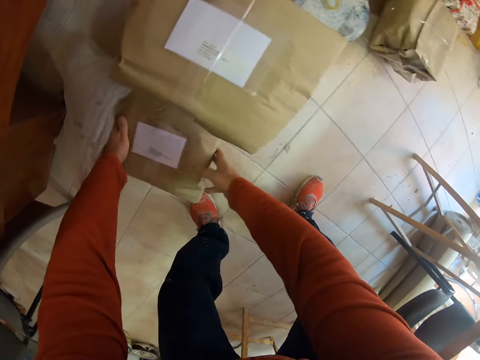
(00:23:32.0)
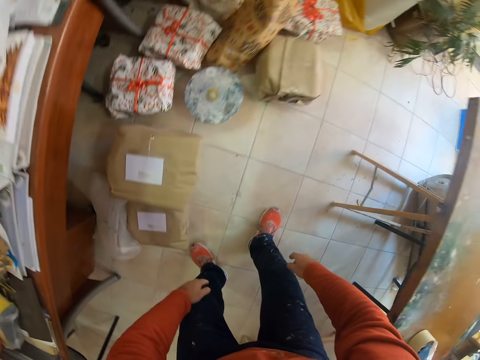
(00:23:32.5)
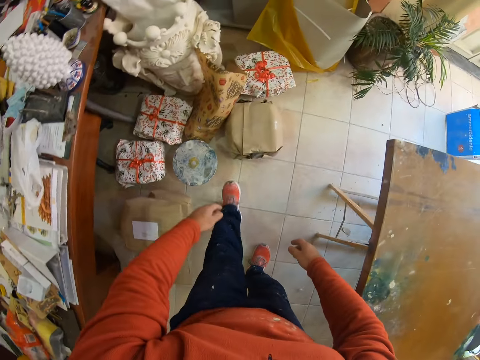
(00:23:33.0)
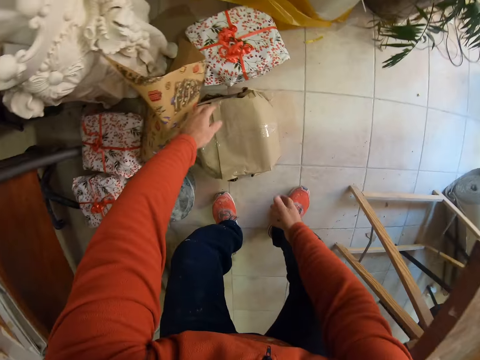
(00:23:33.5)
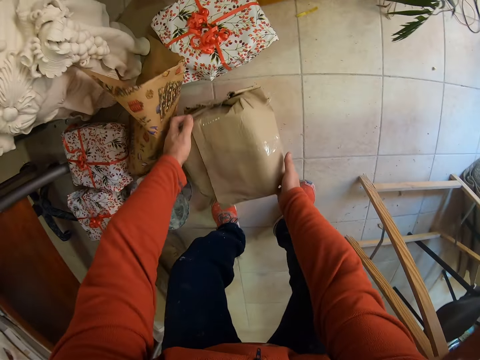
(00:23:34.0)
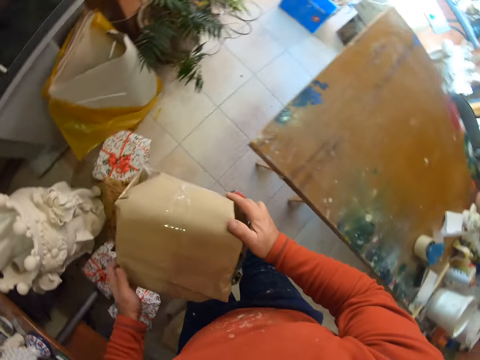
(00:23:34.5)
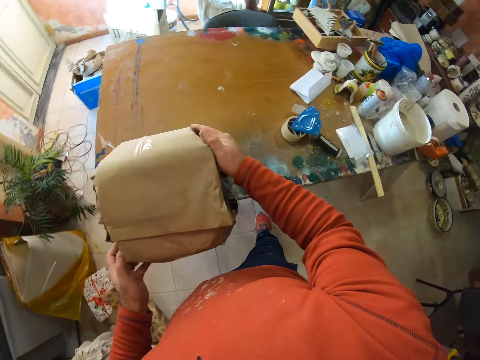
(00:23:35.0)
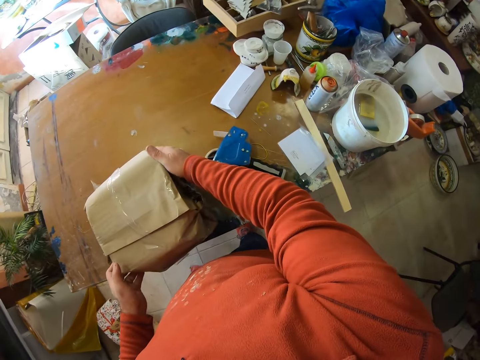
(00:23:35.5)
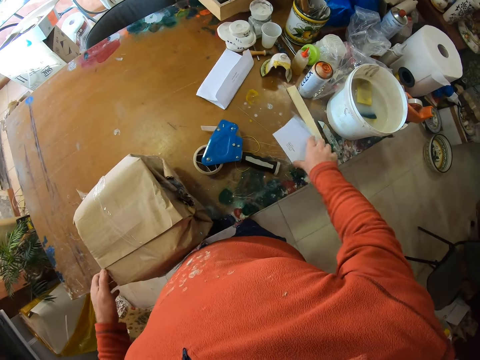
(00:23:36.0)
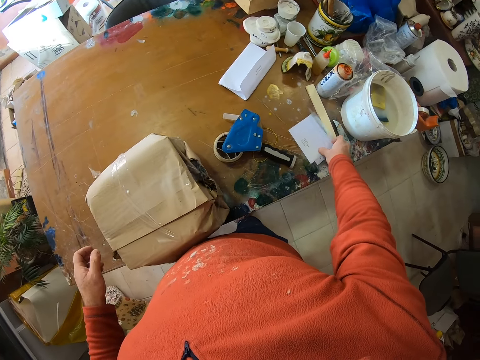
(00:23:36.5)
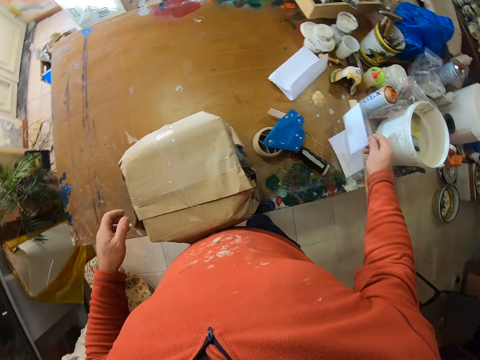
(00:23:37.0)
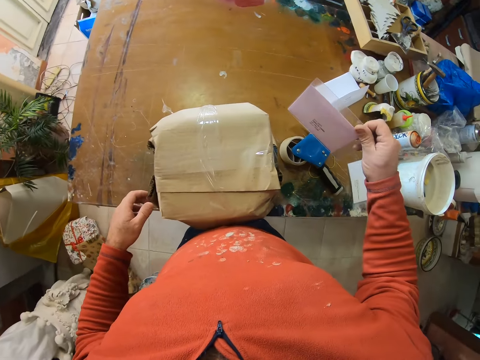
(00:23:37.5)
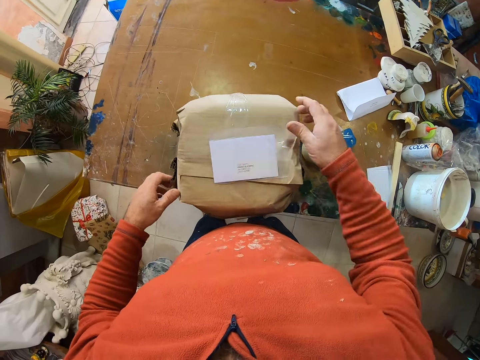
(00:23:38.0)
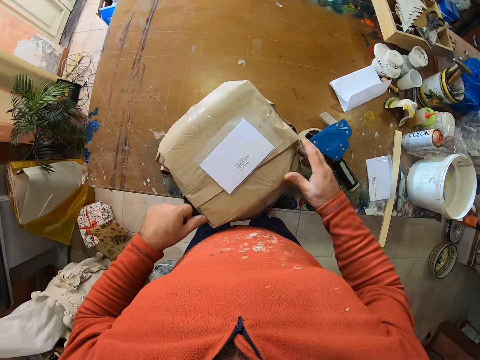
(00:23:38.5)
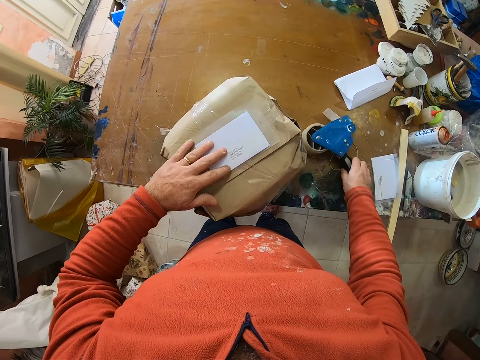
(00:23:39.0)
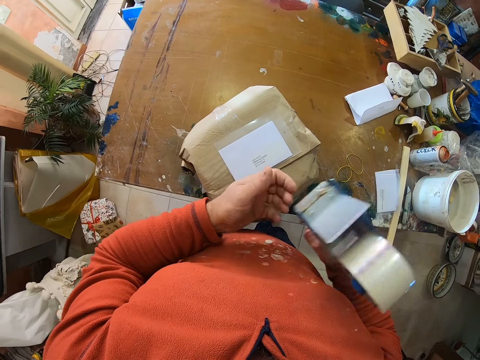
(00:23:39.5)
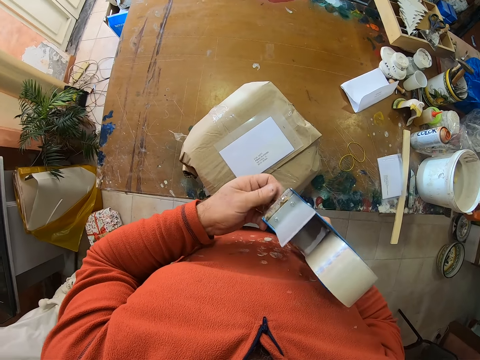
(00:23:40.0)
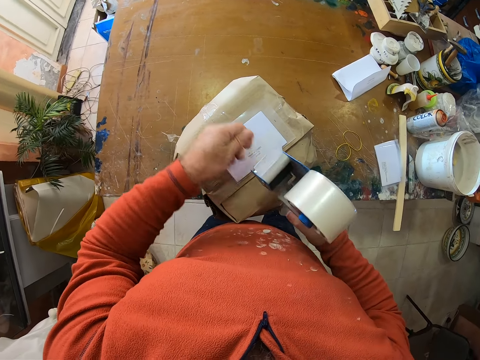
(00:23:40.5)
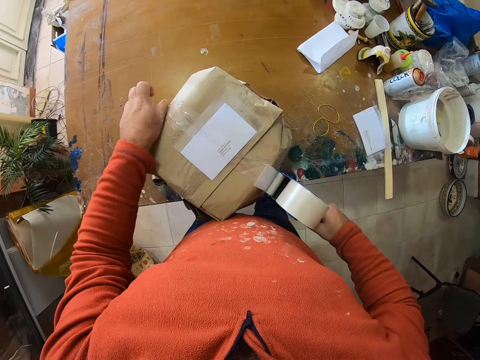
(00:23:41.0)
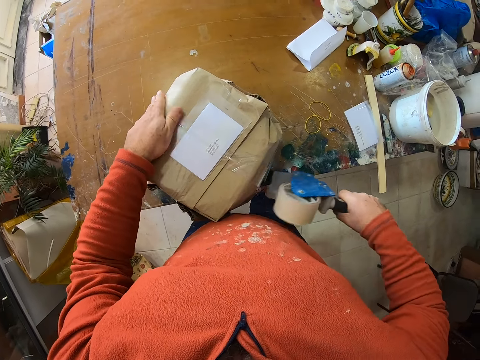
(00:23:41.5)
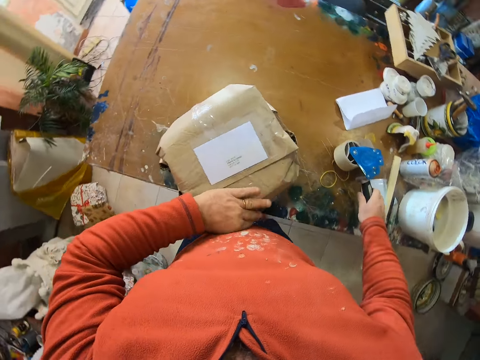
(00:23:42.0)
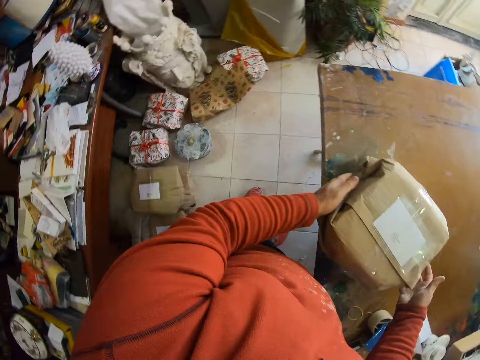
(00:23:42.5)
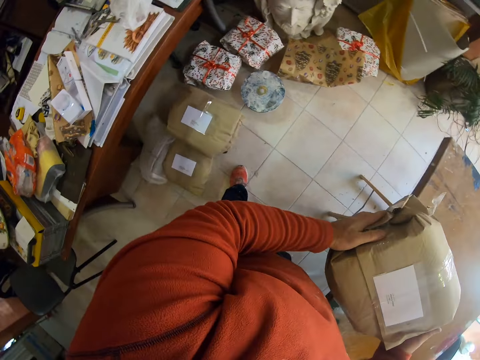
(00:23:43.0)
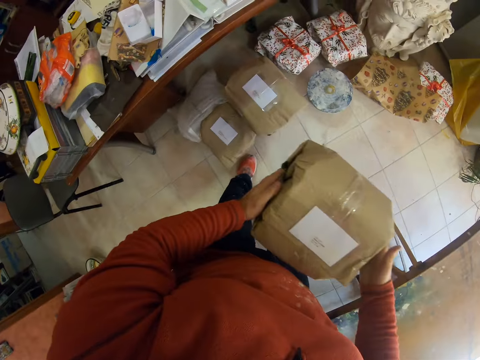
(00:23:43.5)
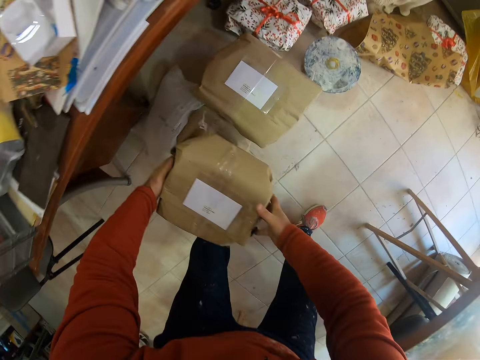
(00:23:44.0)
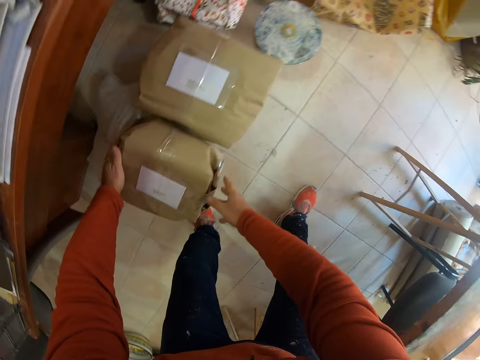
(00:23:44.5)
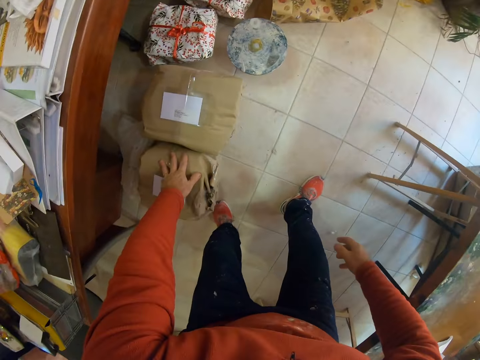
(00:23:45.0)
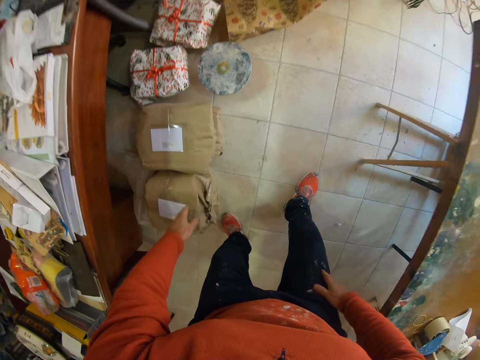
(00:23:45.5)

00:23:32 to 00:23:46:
The camera wearer puts the parcel on the floor. They put the parcel on the table. They lift the third parcel from the floor. They put the parcel on the table. They pick up the card from the table and put the card on the parcel. They pick up the seal tape from the table. They stick the card on the parcel with the seal tape. They put the seal tape on the table. They lift the parcel from the table. They put the parcel on top of the other parcel on the floor.

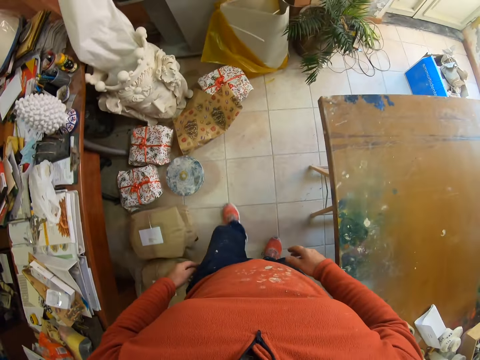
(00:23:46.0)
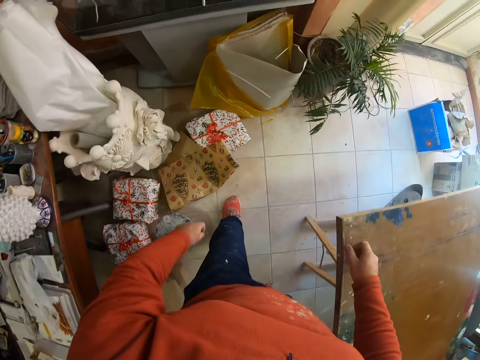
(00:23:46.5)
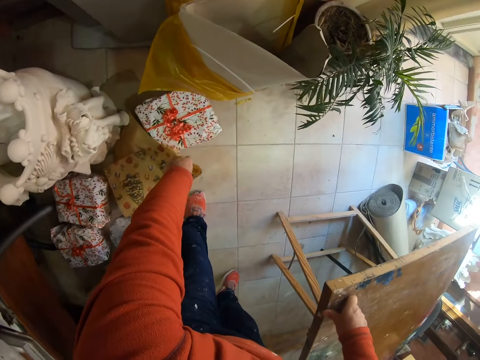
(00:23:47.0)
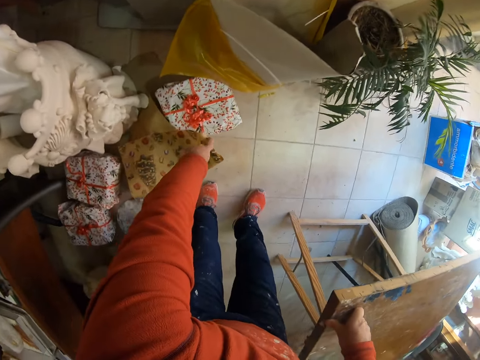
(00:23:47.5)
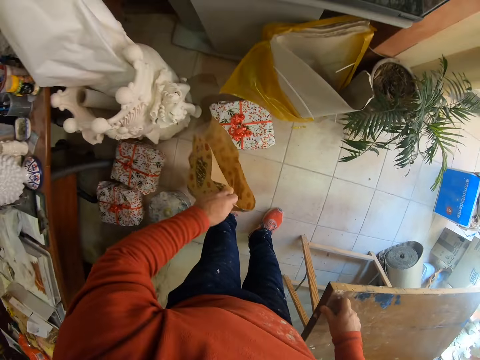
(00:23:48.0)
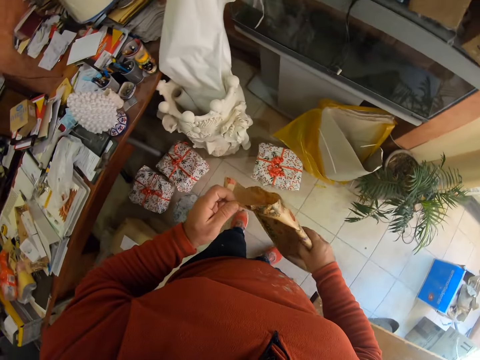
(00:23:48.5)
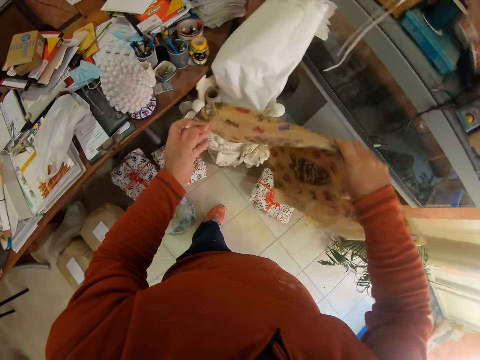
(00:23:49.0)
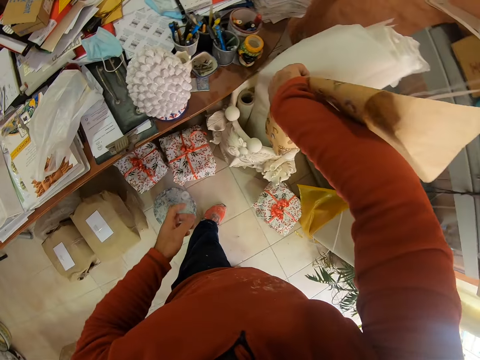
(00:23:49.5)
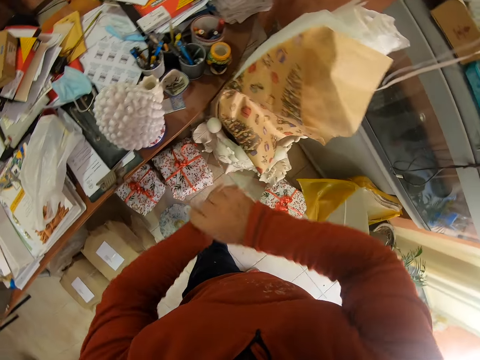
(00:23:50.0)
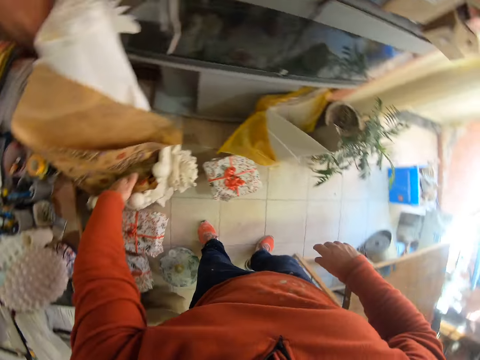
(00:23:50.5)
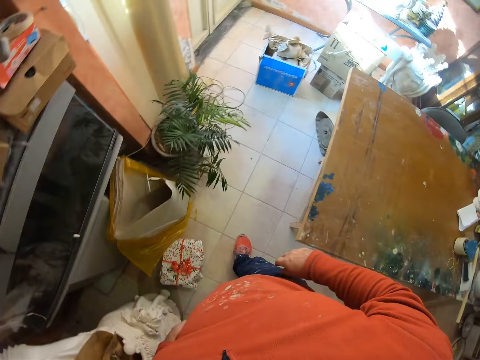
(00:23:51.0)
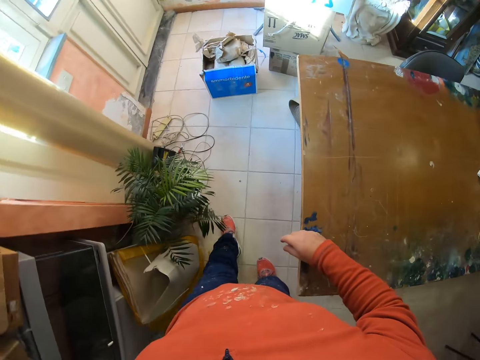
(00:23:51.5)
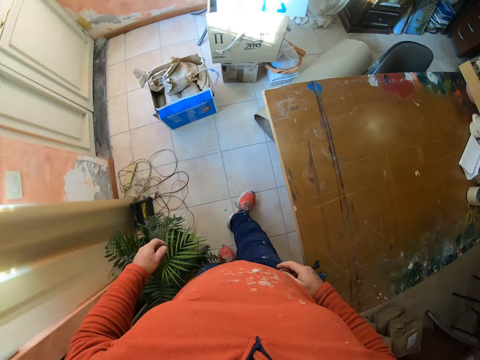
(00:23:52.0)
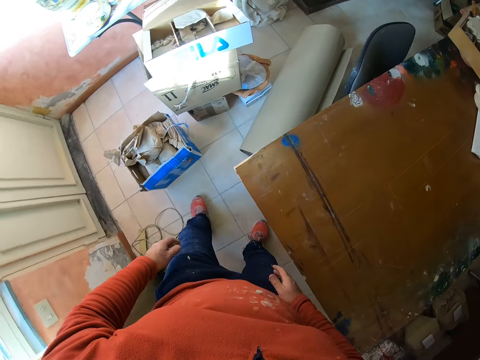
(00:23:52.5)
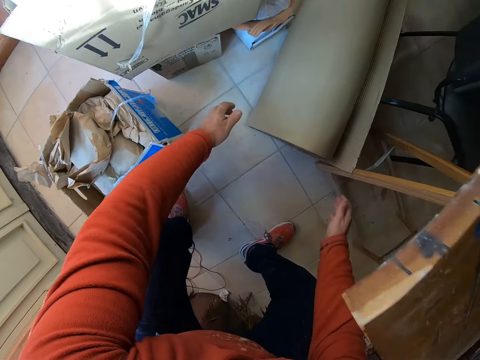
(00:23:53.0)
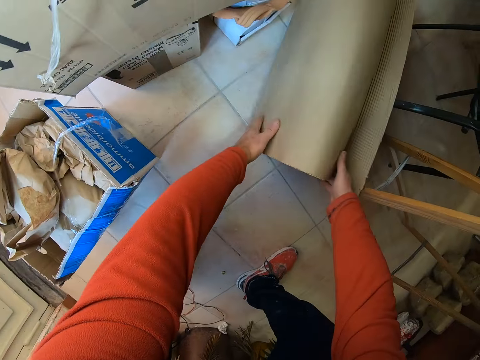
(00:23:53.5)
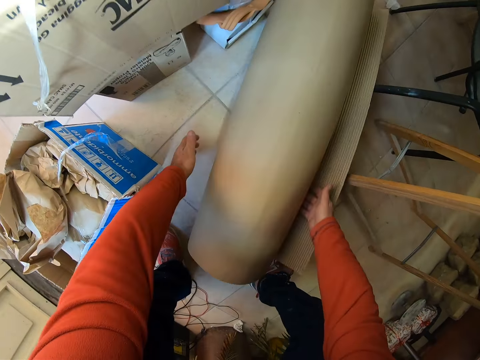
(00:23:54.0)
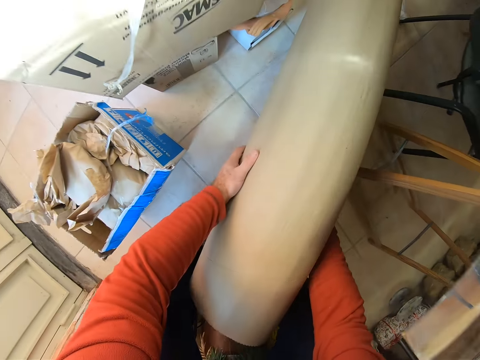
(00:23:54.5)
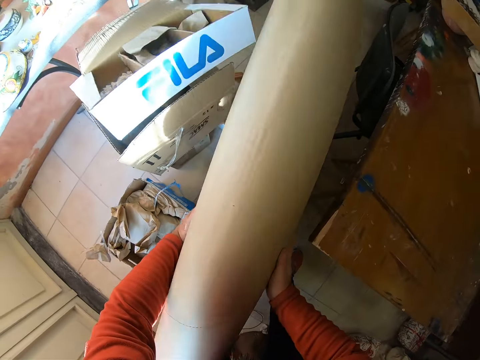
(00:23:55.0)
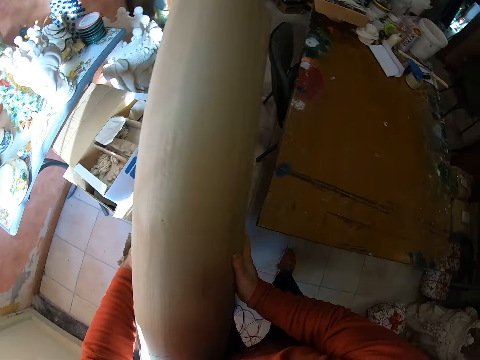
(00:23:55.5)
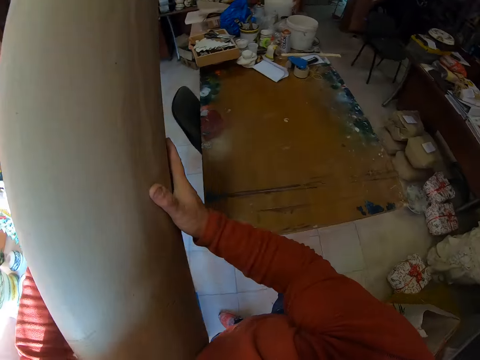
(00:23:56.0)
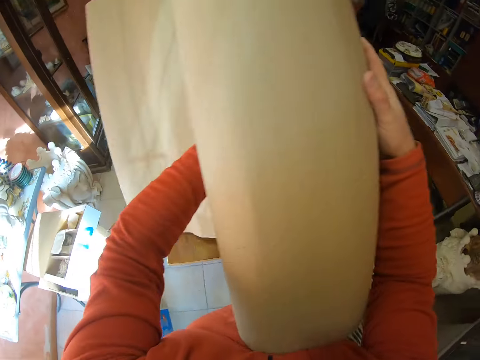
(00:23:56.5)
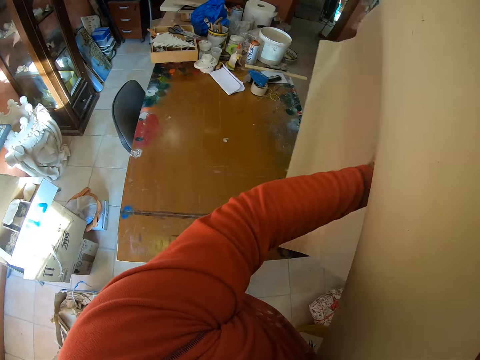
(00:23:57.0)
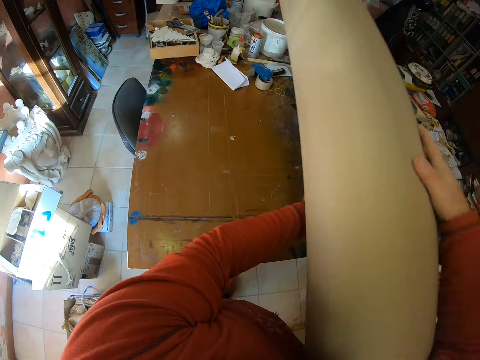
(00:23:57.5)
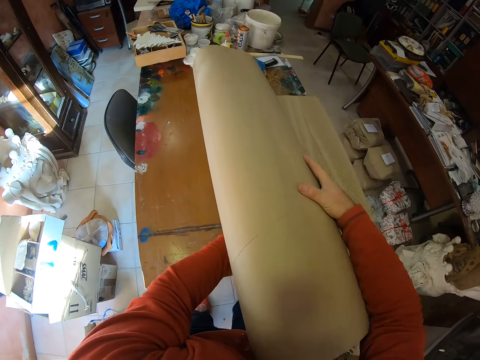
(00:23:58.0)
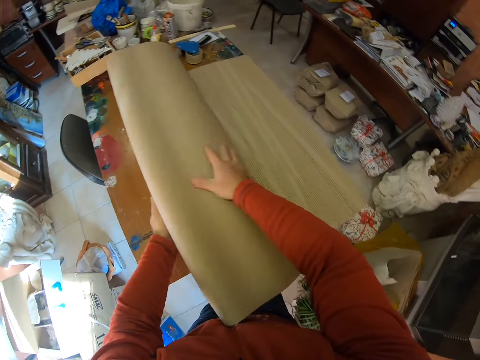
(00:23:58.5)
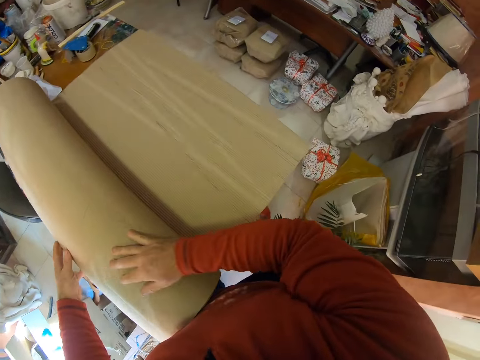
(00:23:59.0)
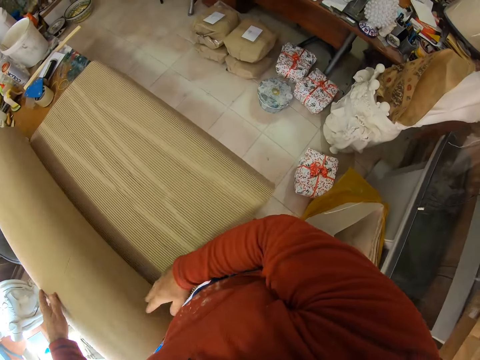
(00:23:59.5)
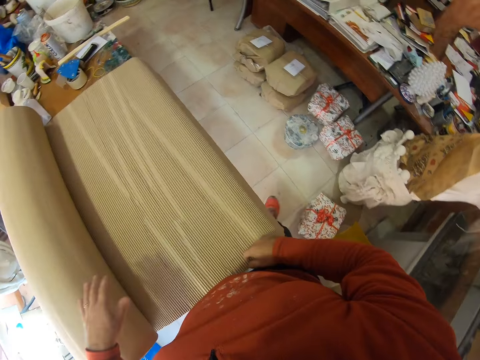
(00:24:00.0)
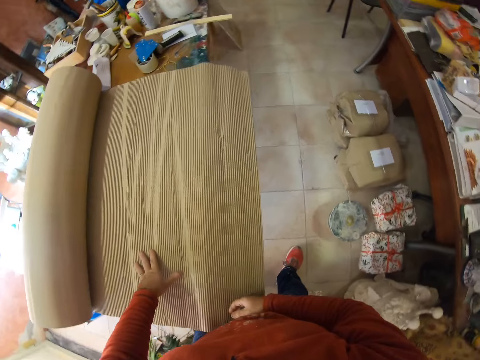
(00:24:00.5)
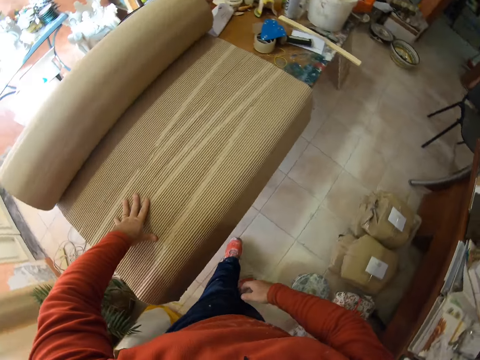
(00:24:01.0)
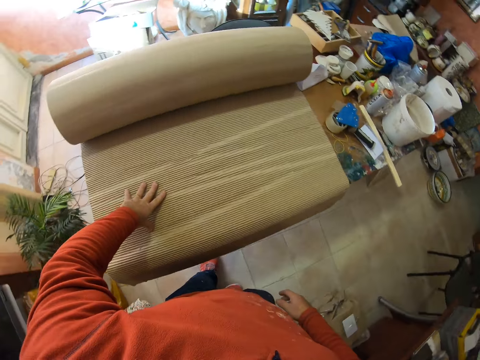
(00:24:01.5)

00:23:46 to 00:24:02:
The camera wearer picks up the brown paper from the floor. They put the brown paper on the rack. They pick up the brown paper roll from the floor. They put the brown paper roll on the table. They pick up the parcel from the floor.
